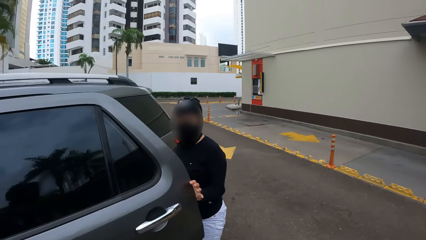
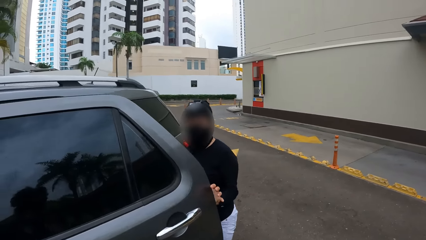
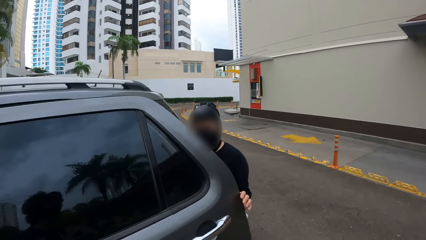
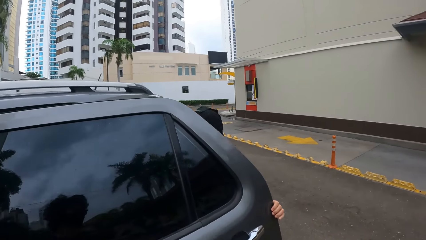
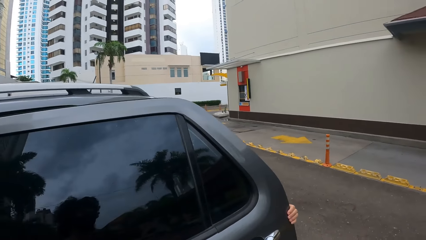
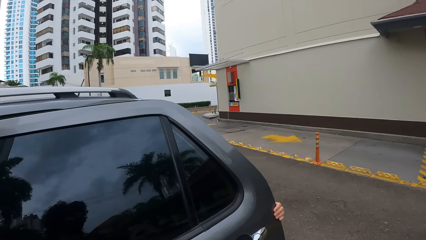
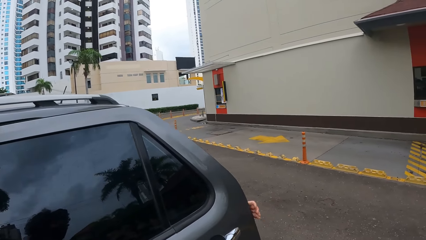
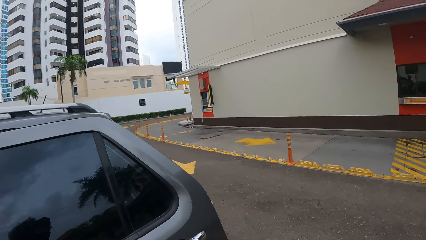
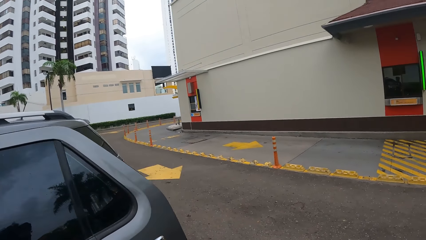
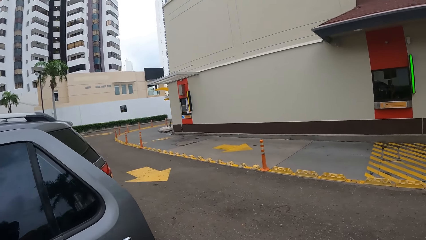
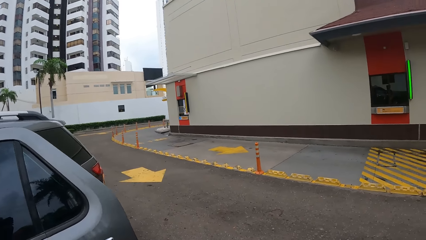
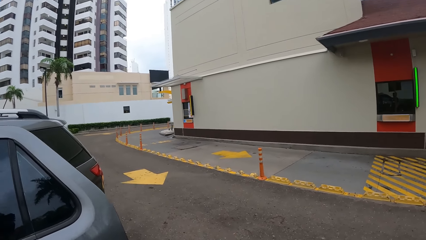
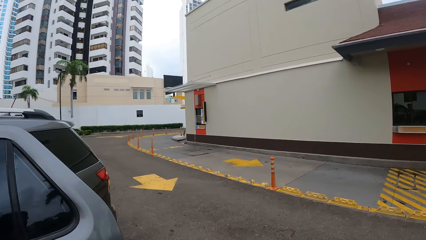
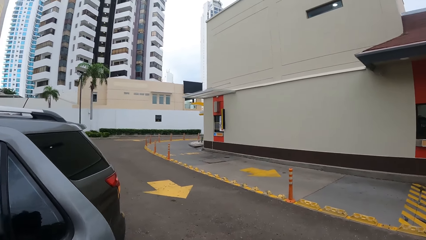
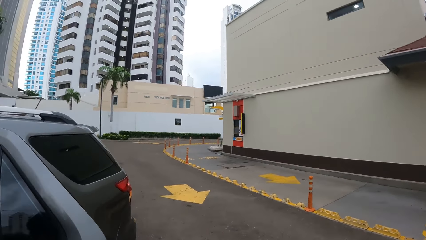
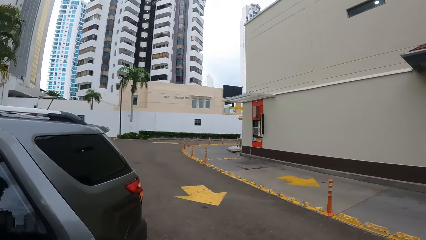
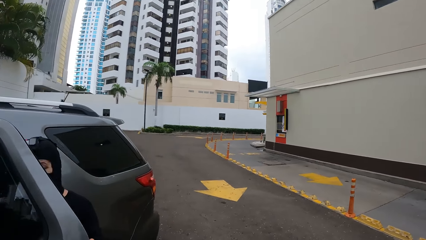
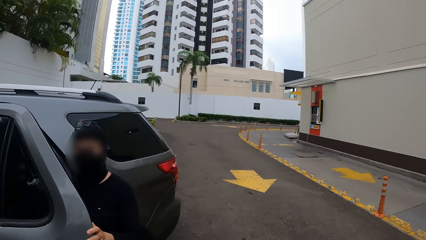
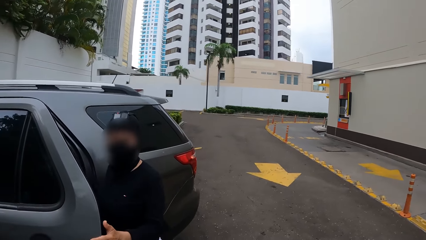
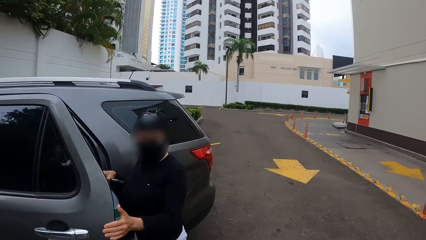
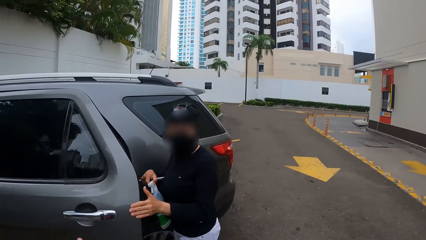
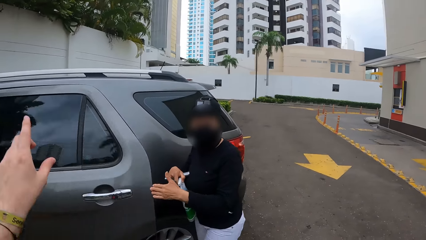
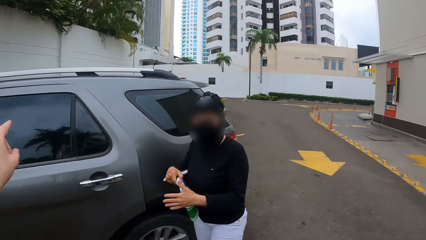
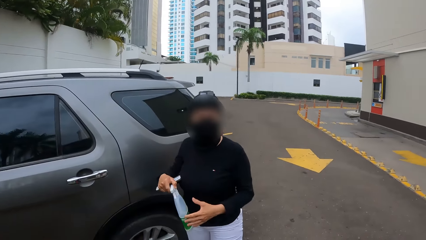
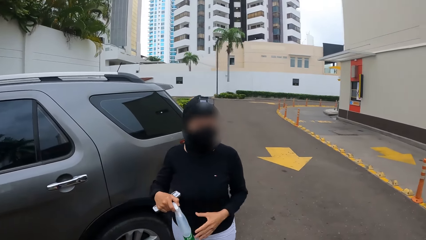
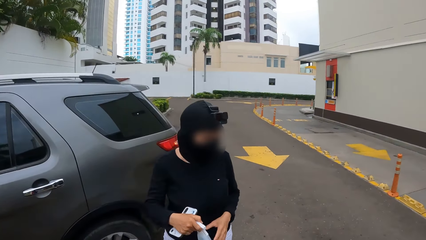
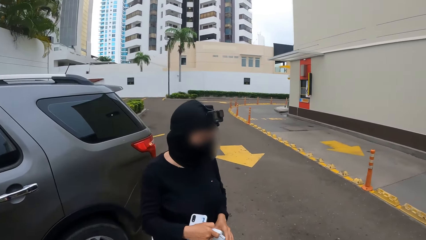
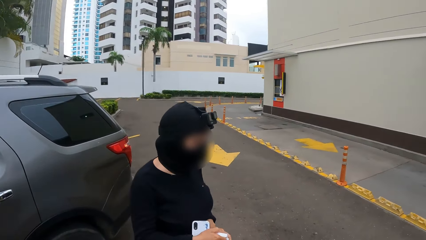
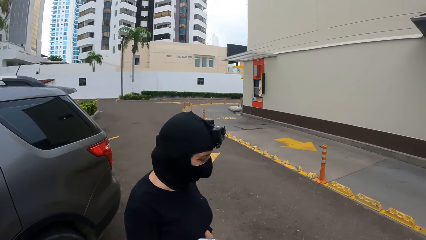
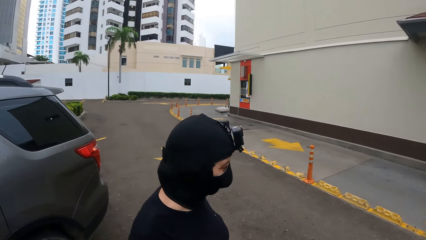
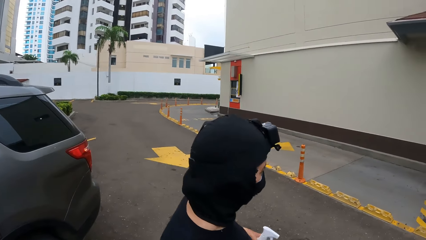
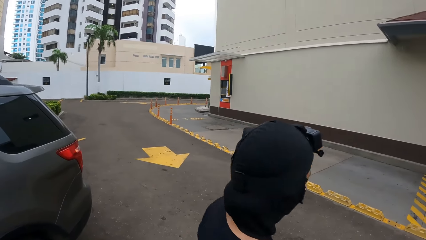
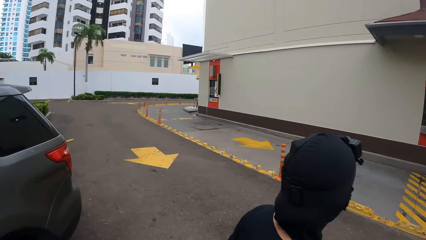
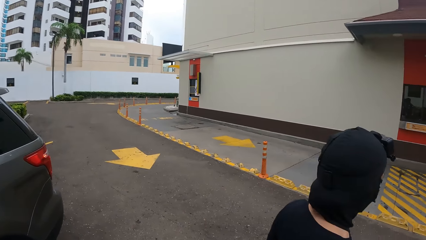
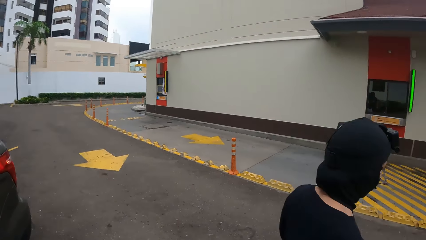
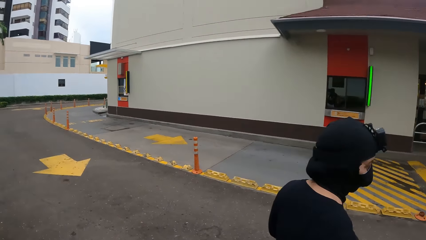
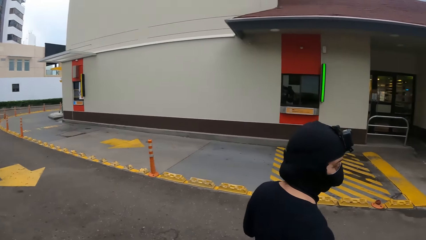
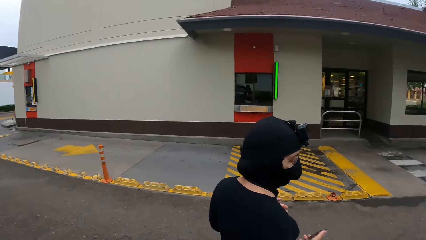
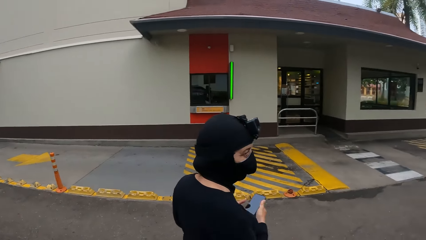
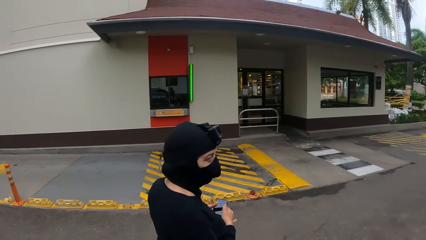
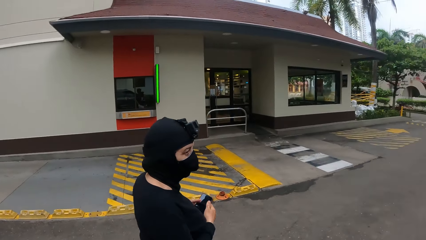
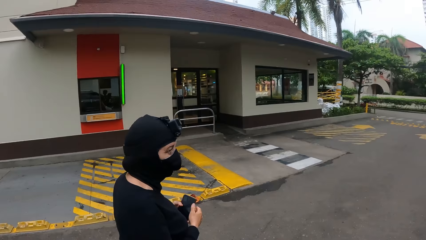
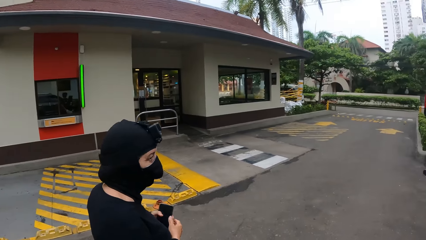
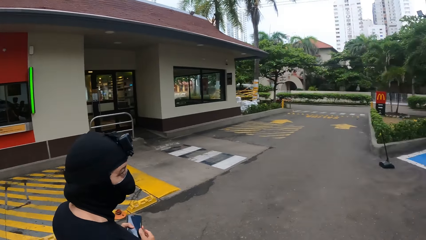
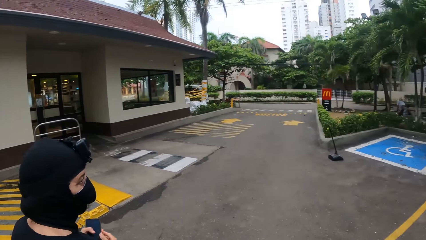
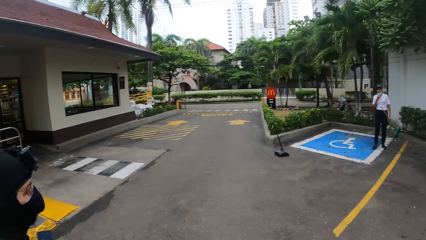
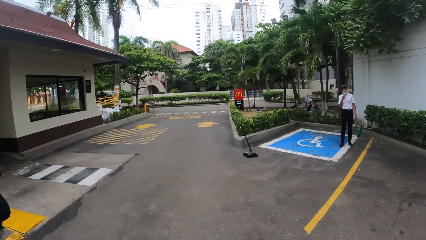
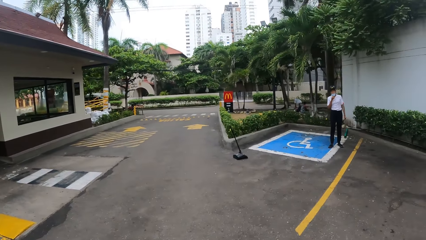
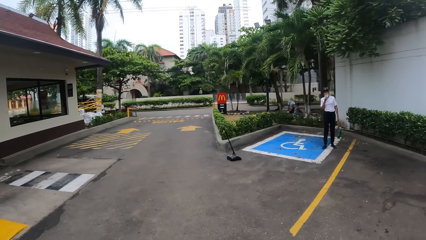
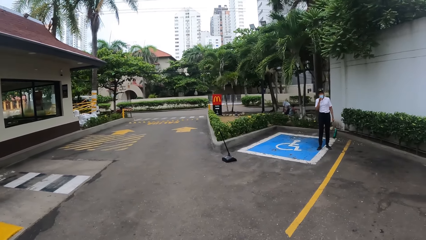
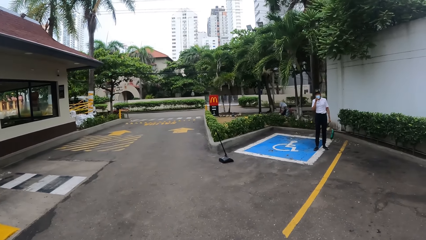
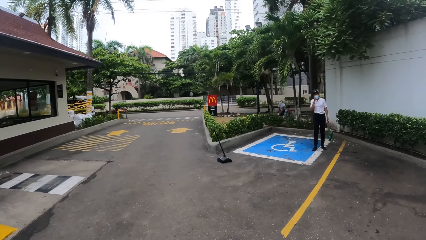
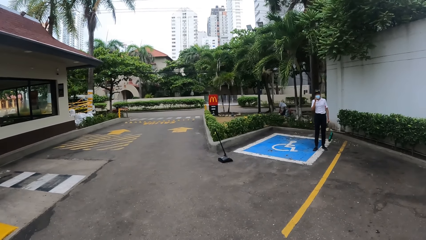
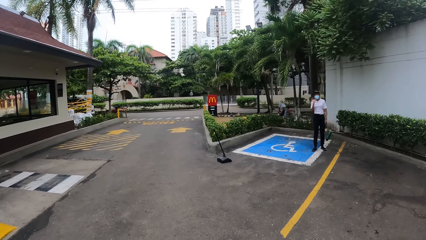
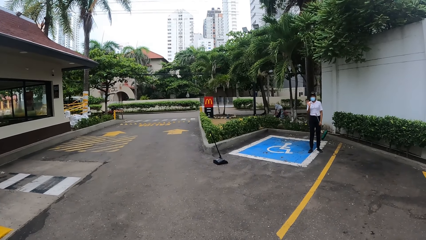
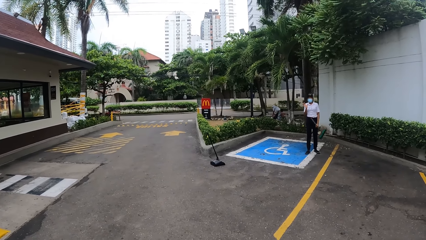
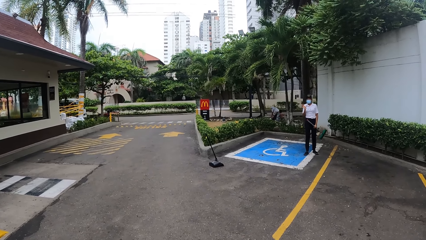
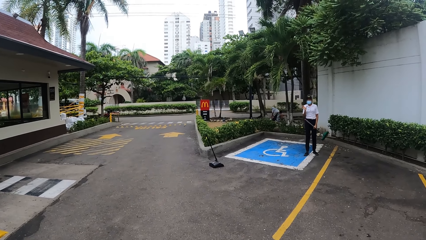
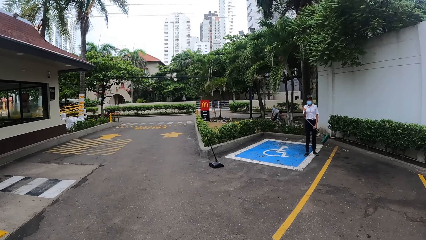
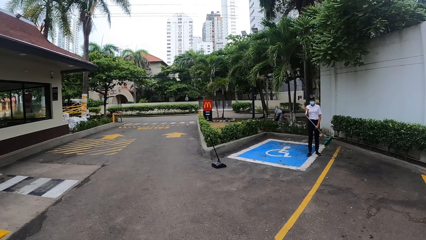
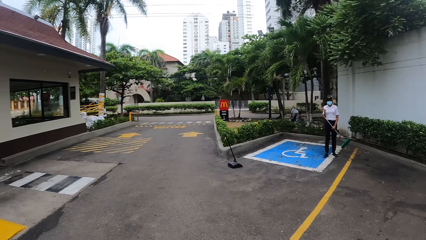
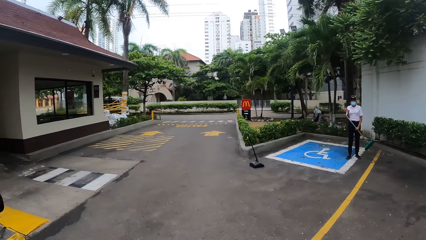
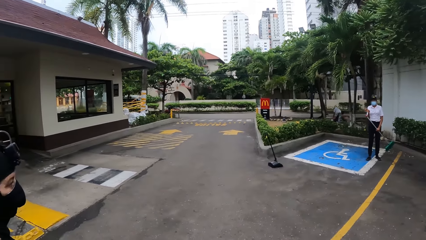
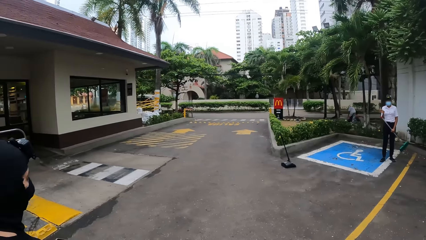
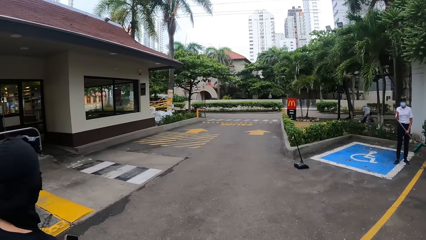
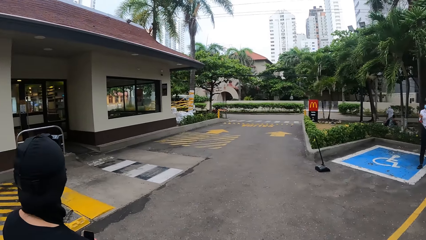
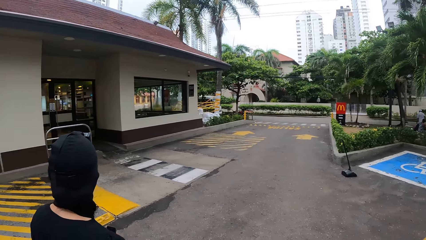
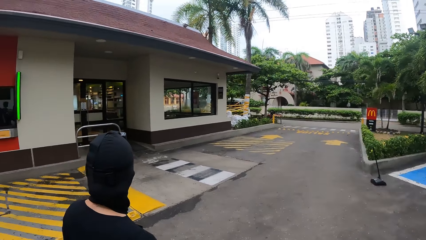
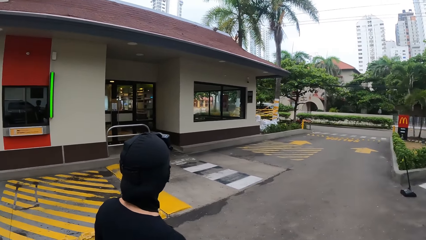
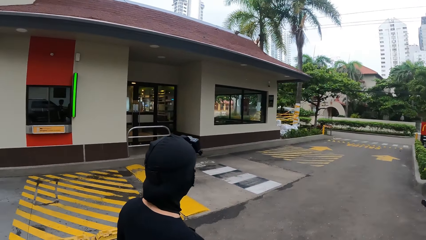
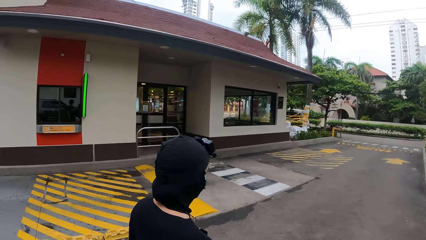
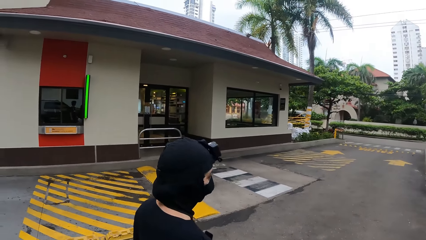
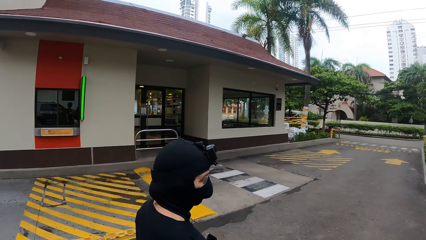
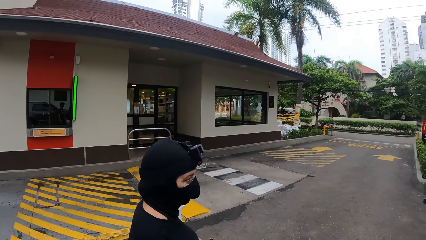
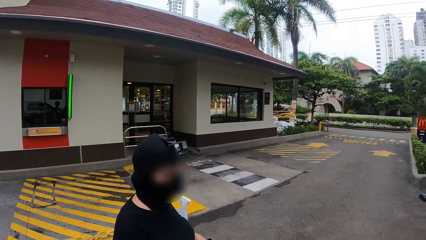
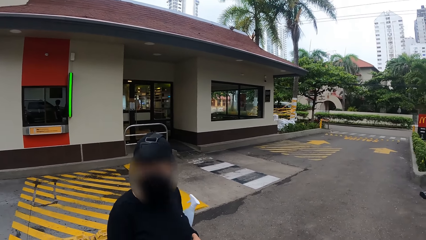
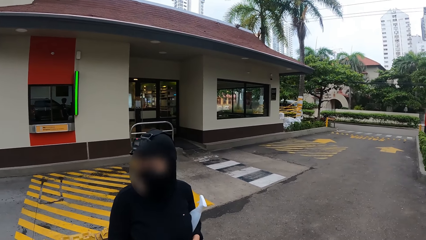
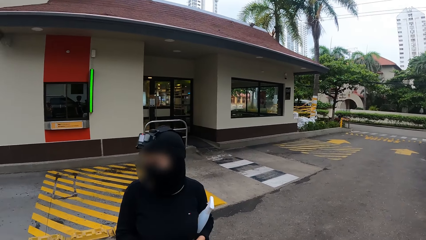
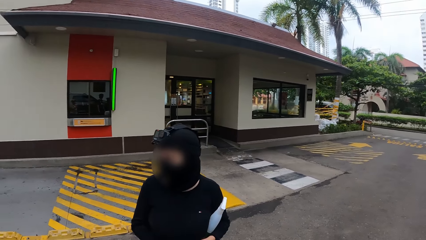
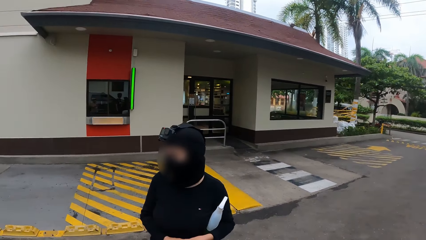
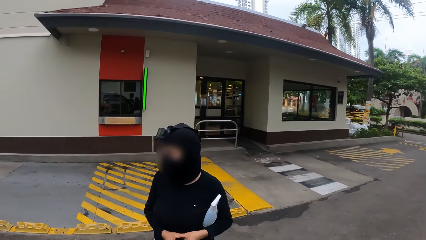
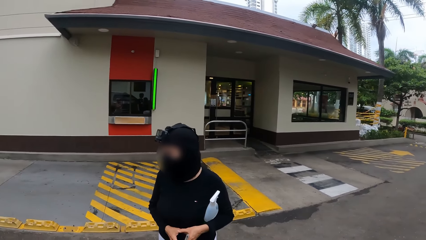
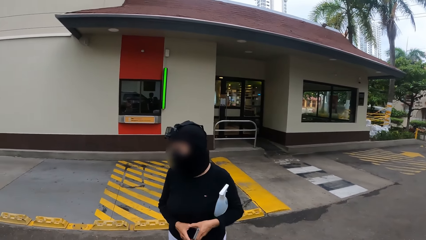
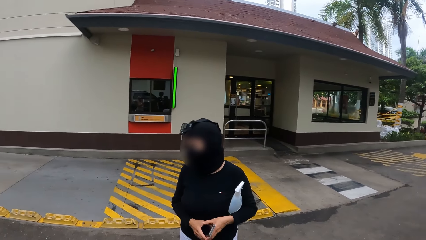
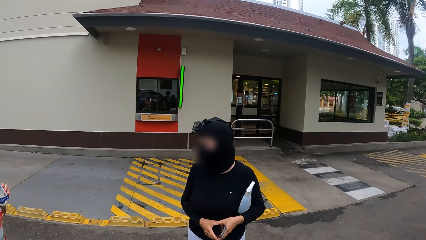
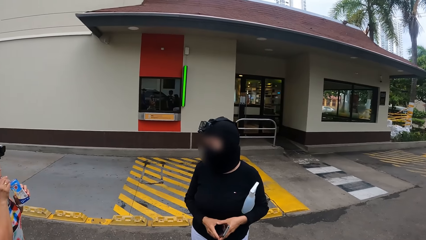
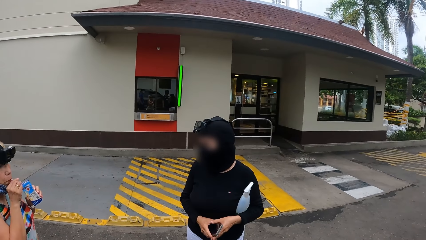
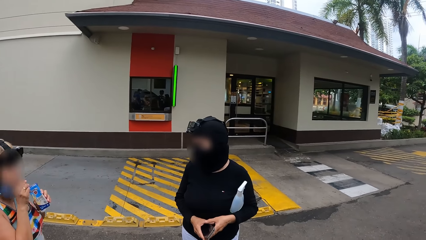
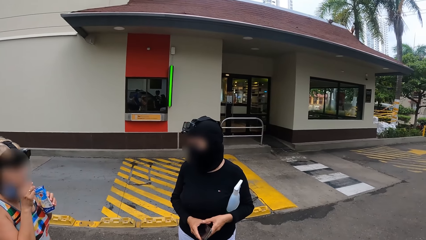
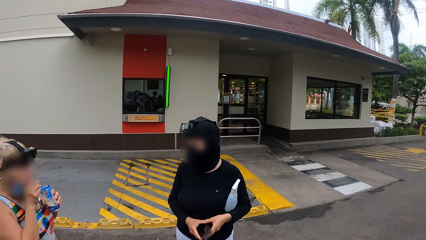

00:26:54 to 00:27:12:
The camera wearer converses with a woman. The woman gets in the car, closes the car and walks away. The camera wearer looks around. They stand on the road. They look around. The woman stands beside the camera wearer.
